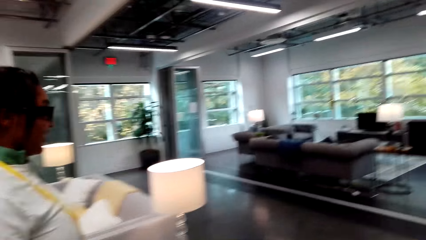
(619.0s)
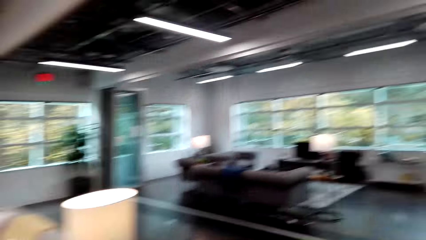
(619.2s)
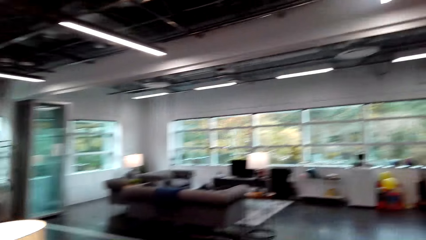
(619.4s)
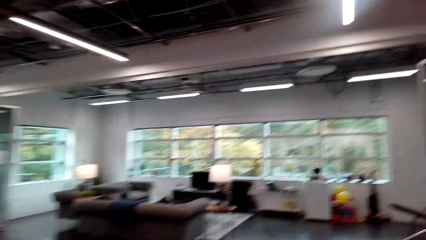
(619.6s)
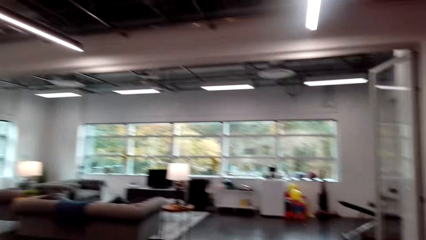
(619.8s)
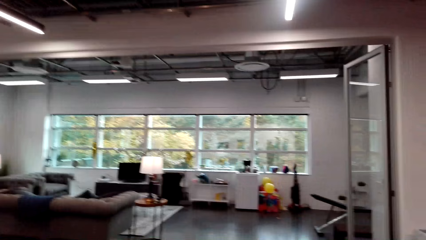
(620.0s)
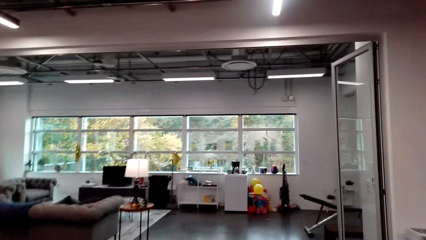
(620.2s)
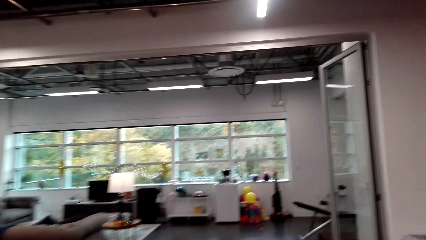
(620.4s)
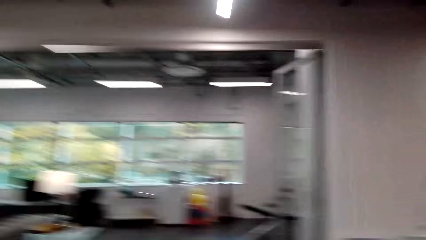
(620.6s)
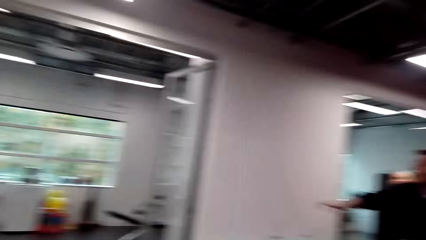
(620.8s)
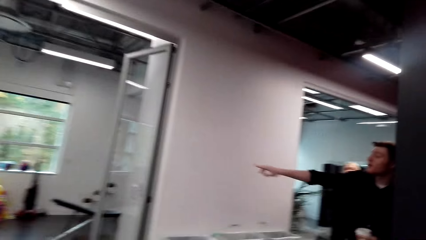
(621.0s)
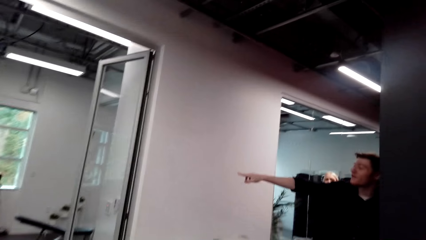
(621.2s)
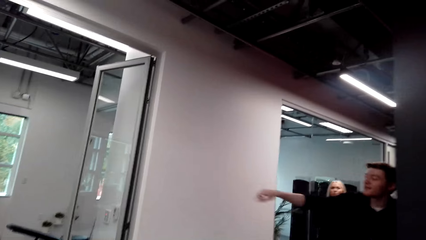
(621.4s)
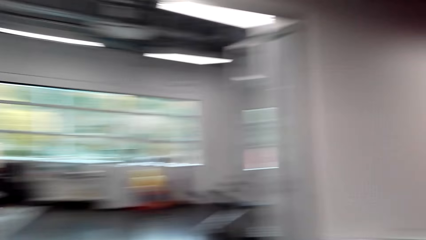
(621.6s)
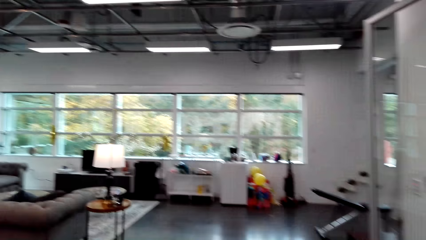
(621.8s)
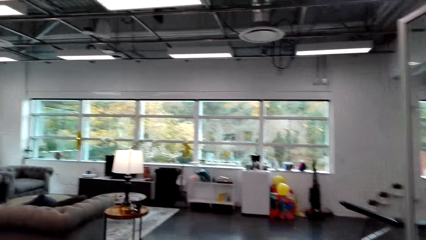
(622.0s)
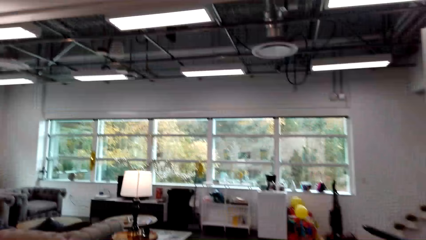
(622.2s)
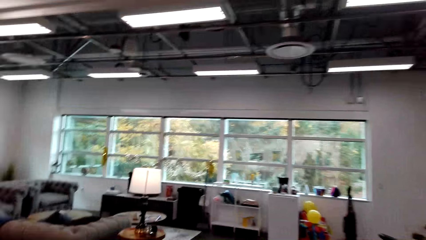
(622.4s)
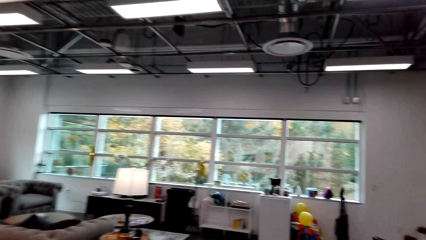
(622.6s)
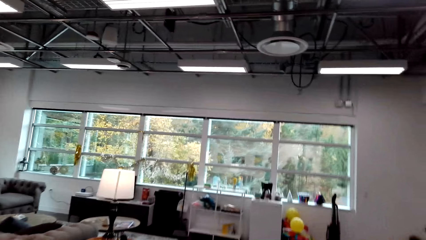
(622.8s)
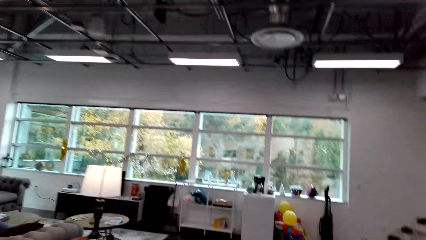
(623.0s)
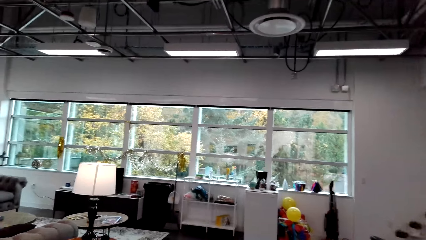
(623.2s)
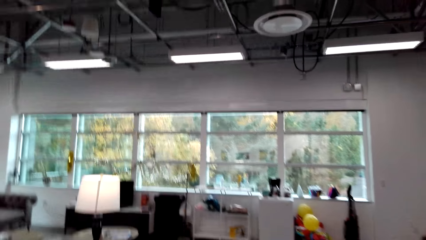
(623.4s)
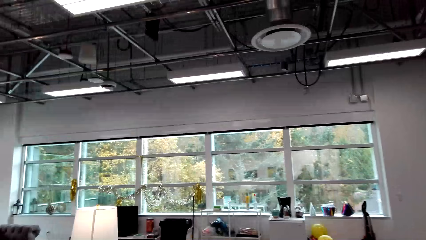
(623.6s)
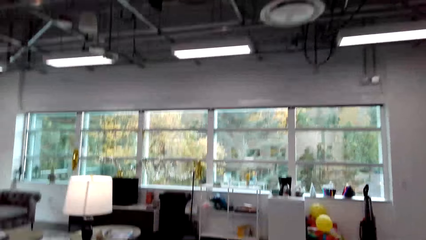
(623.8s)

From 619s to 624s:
A person walks around the room. The camera wearer walks around the room. Another person makes a gesture. The camera wearer walks around the room.

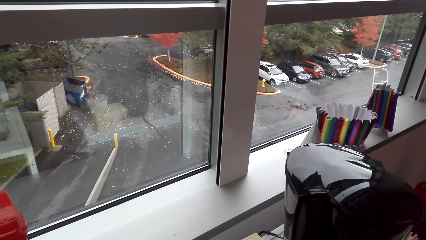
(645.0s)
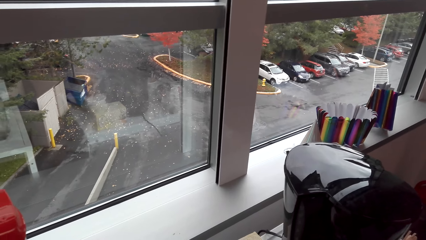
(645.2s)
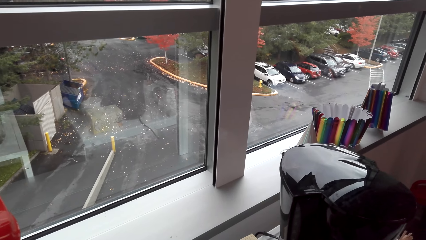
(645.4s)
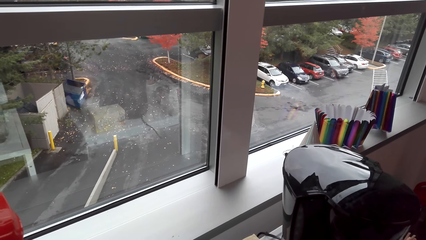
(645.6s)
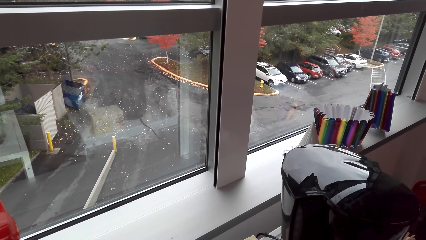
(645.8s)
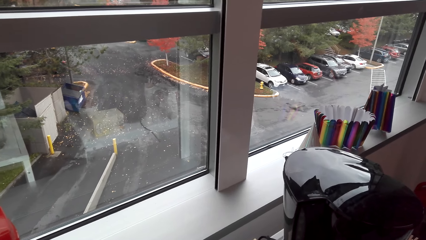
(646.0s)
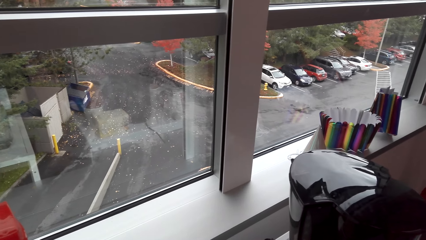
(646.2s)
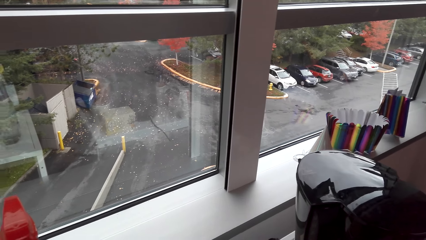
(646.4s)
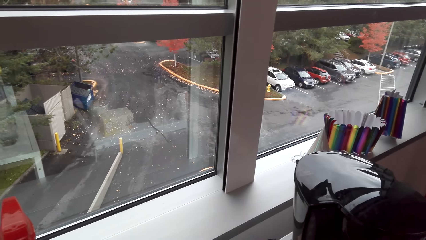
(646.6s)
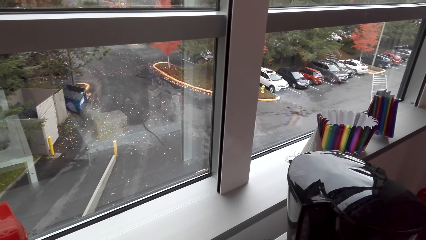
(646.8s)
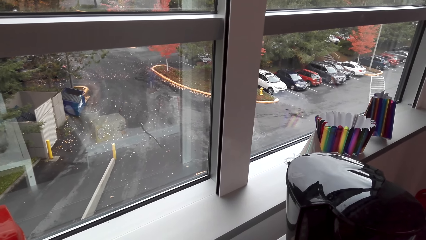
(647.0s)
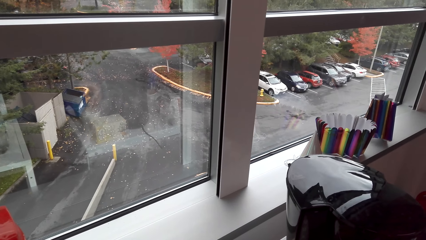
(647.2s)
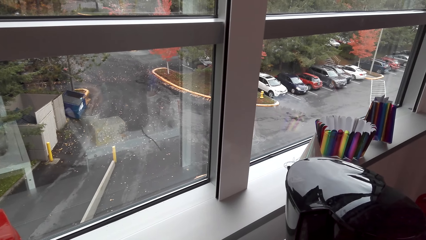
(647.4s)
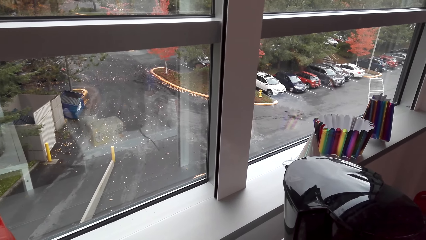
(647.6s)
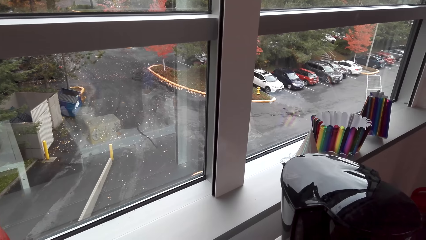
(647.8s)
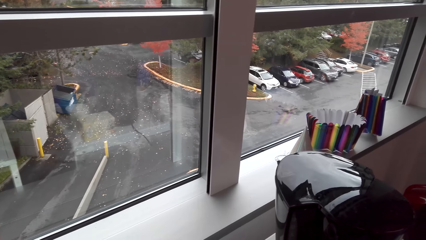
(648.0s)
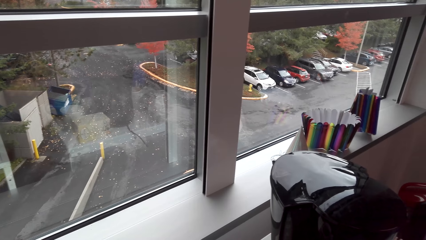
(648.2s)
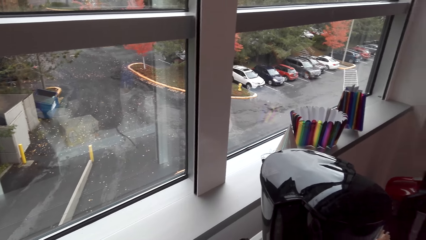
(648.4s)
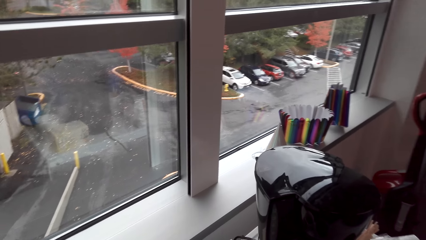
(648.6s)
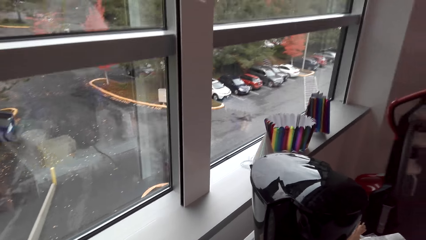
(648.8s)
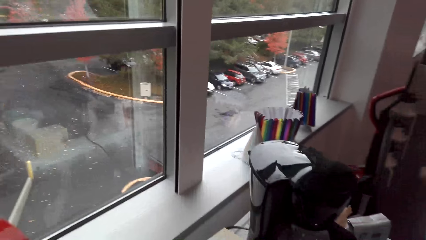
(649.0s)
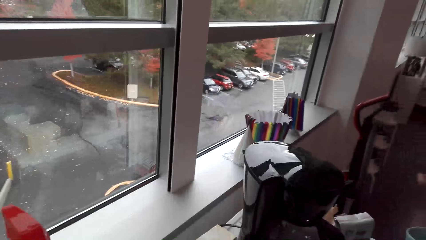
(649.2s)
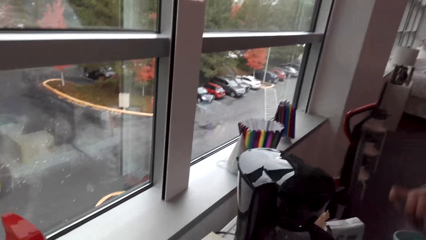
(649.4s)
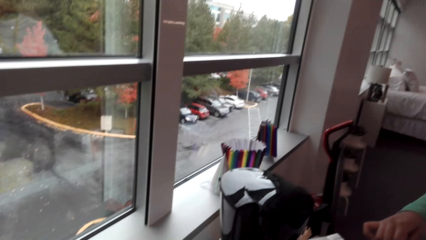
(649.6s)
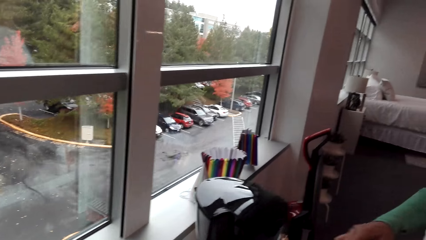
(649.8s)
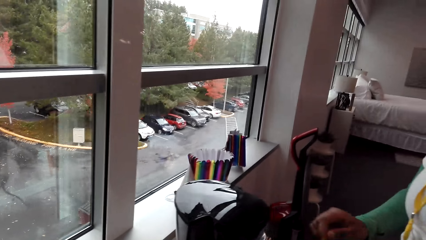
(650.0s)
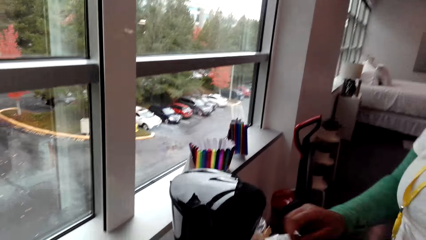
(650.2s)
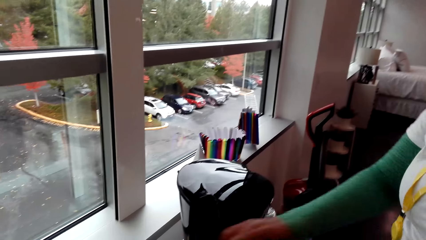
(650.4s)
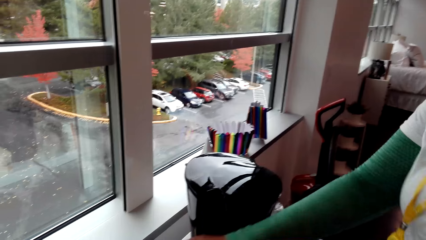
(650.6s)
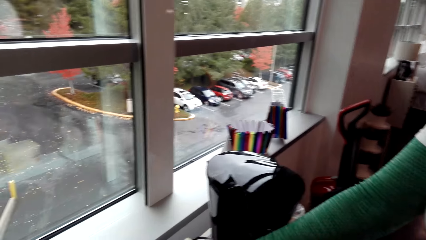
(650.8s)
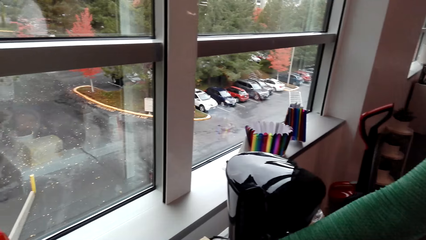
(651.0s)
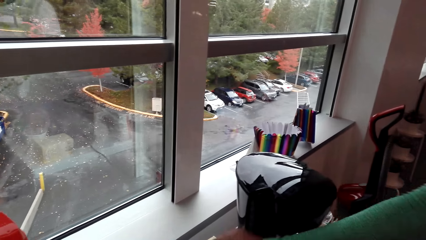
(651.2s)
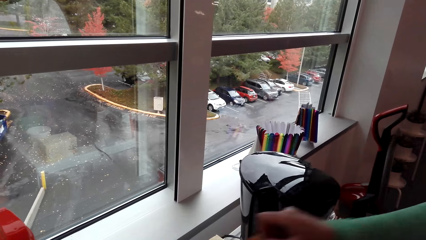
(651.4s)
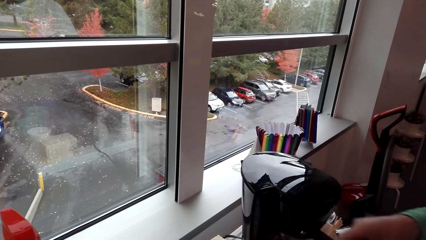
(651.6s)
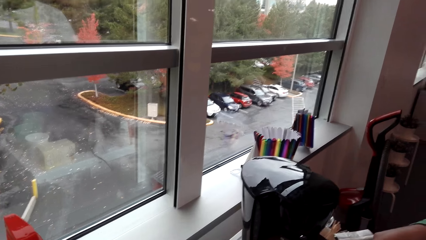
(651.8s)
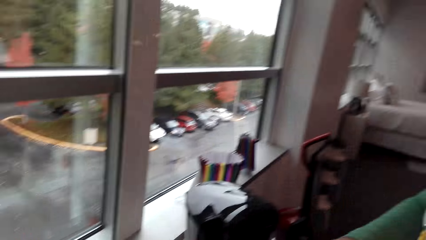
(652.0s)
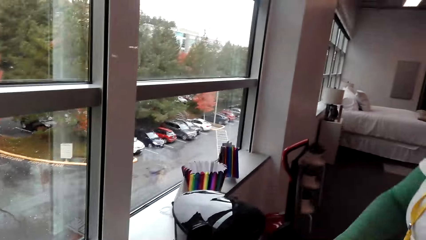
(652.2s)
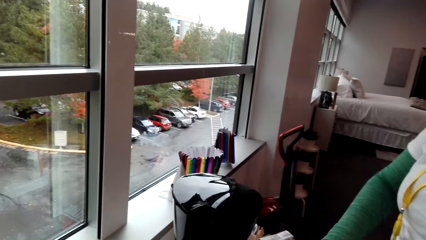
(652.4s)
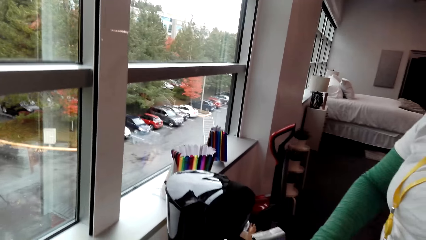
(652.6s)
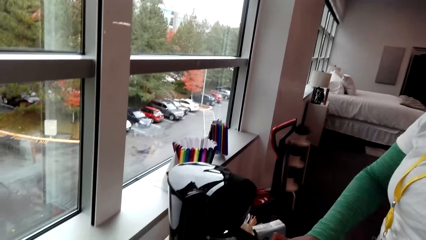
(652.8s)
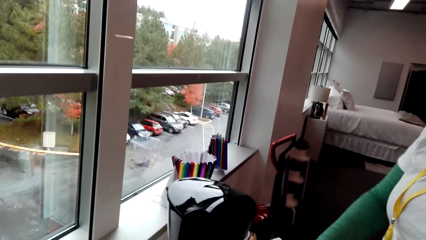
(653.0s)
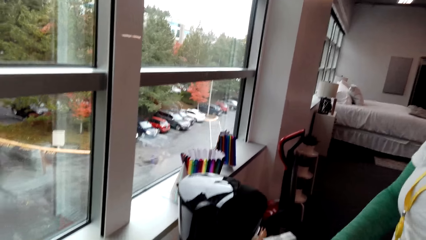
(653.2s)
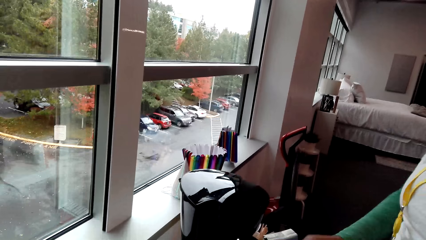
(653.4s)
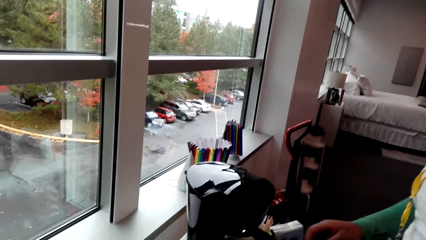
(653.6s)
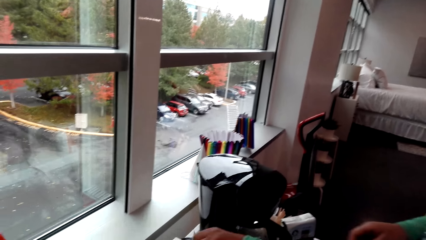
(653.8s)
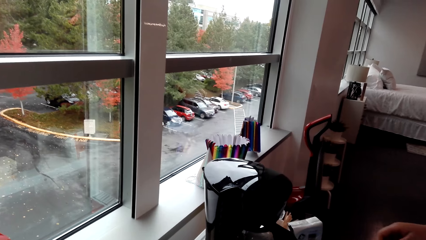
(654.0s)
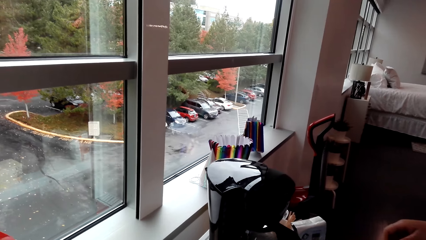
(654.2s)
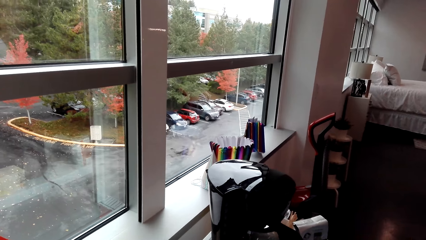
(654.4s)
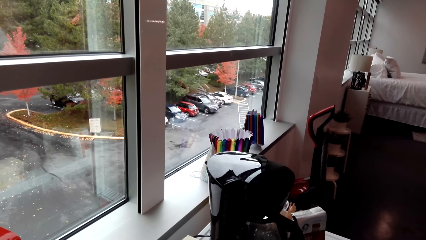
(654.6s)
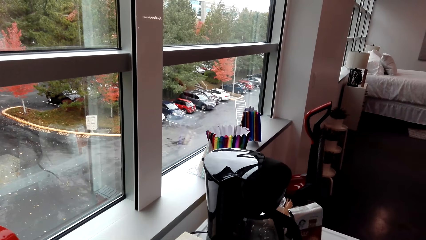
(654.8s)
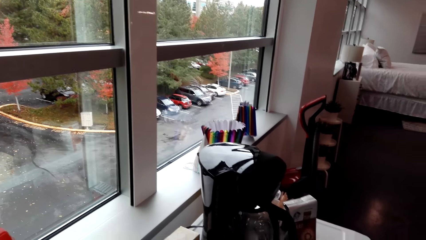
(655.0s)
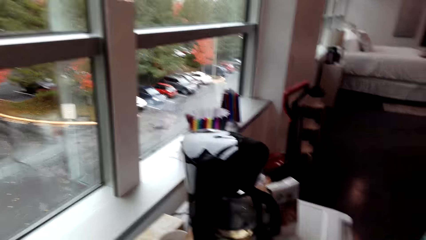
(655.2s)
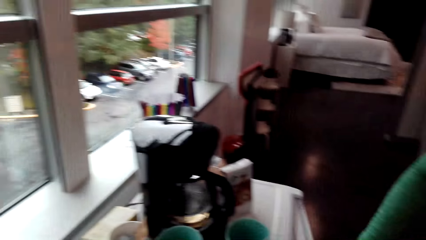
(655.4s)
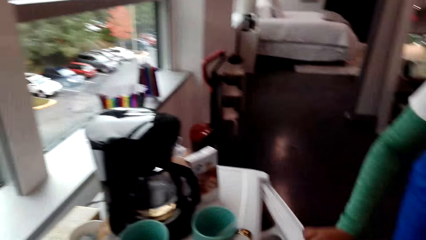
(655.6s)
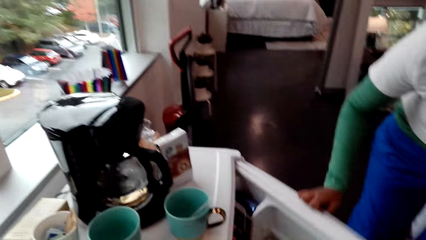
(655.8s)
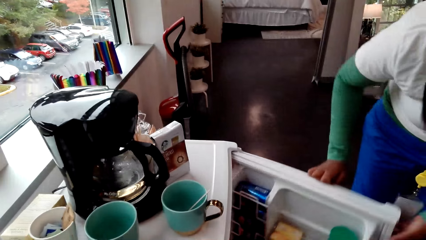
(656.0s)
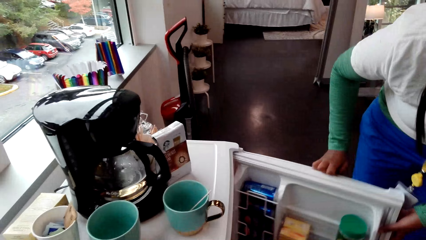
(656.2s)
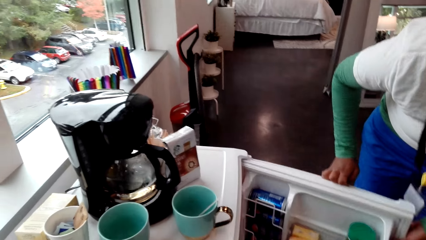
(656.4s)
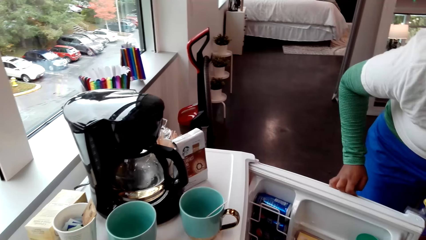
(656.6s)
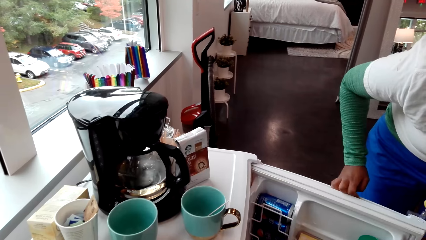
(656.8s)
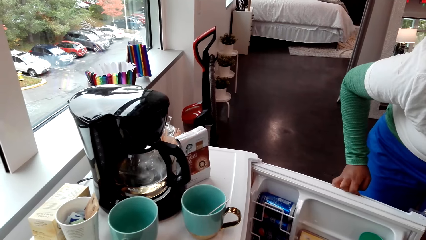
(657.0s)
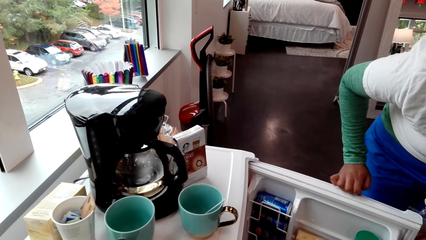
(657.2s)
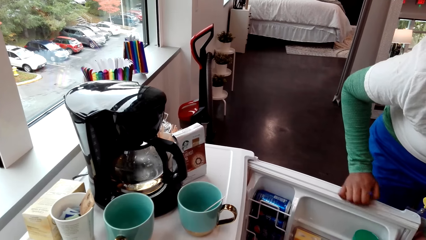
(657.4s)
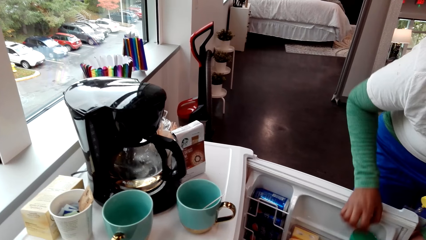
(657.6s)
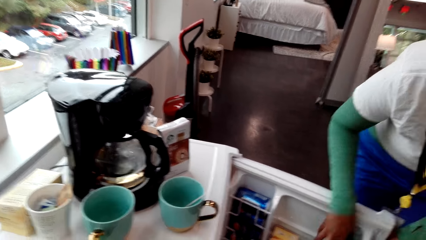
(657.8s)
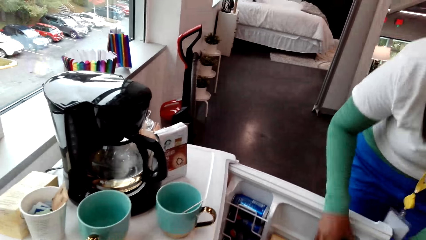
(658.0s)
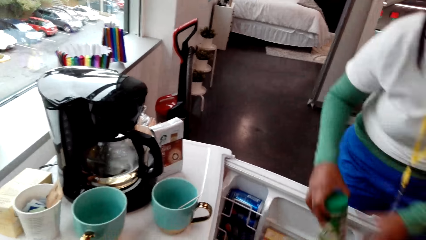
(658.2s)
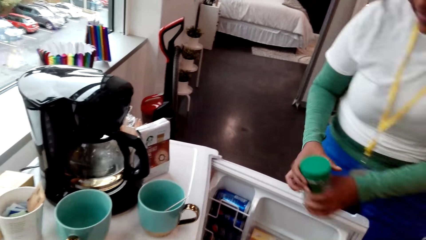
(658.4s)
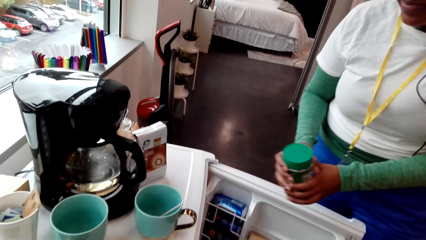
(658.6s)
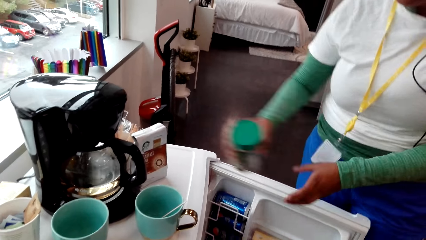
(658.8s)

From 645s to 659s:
The camera wearer turns around the room. They look around. A woman does something. She opens the fridge and picks up something.
